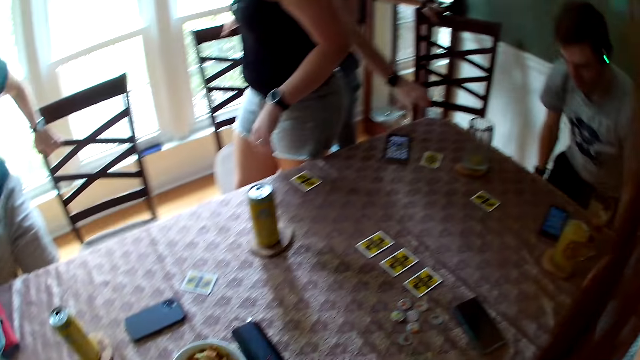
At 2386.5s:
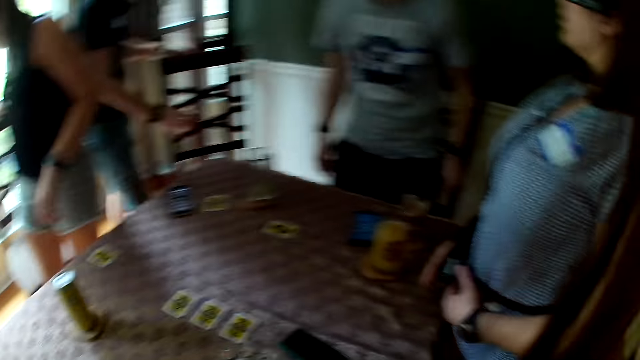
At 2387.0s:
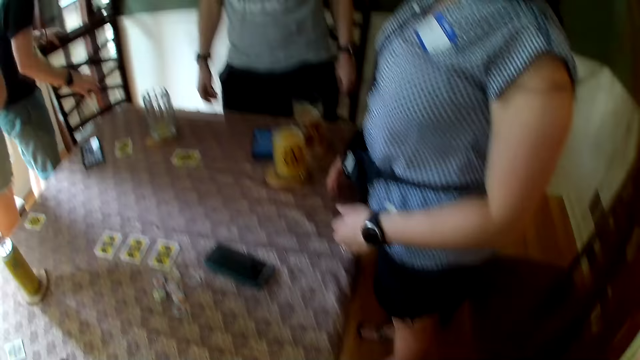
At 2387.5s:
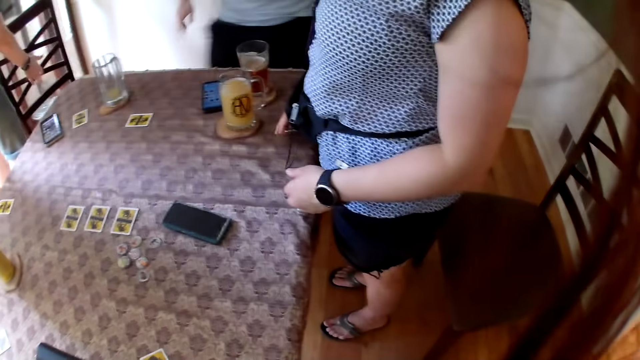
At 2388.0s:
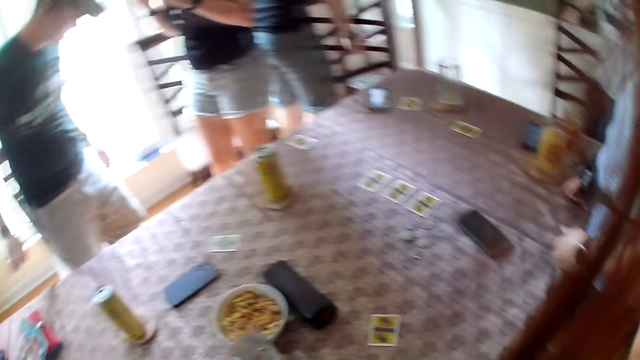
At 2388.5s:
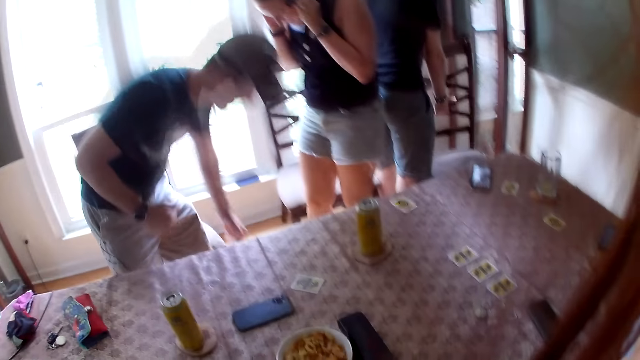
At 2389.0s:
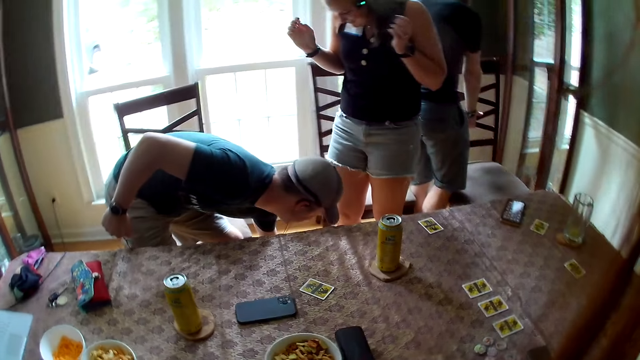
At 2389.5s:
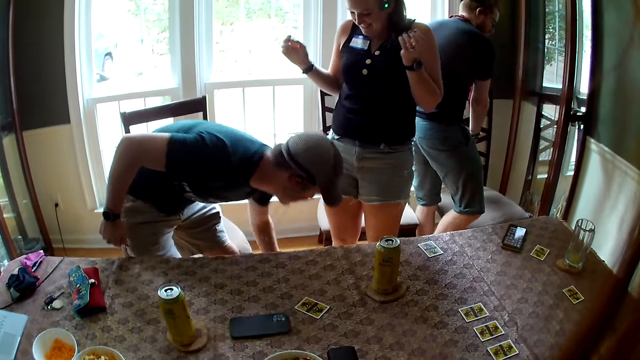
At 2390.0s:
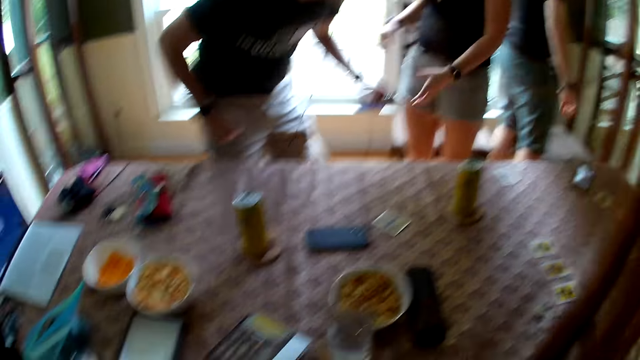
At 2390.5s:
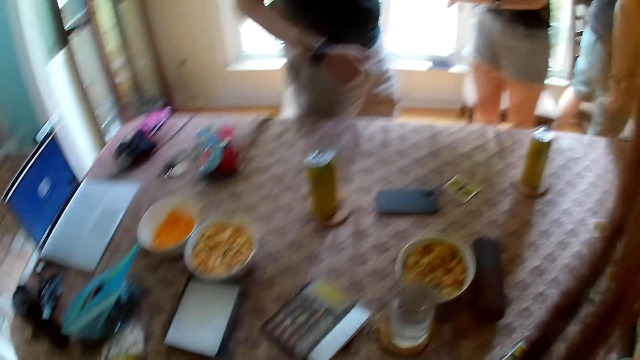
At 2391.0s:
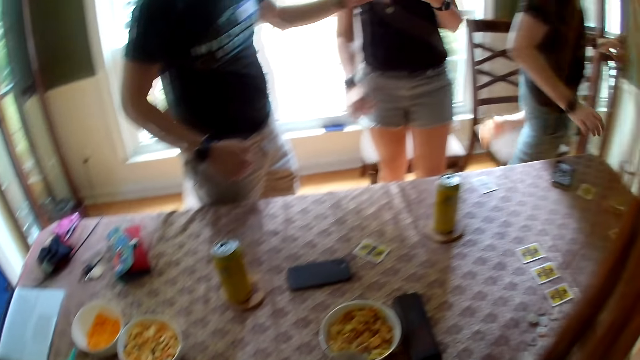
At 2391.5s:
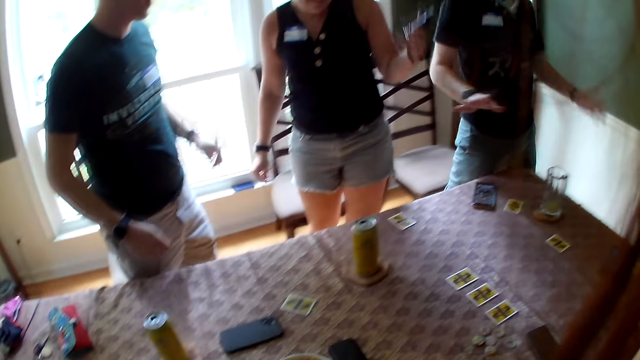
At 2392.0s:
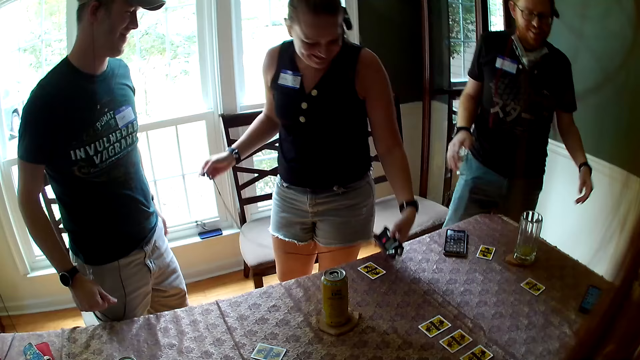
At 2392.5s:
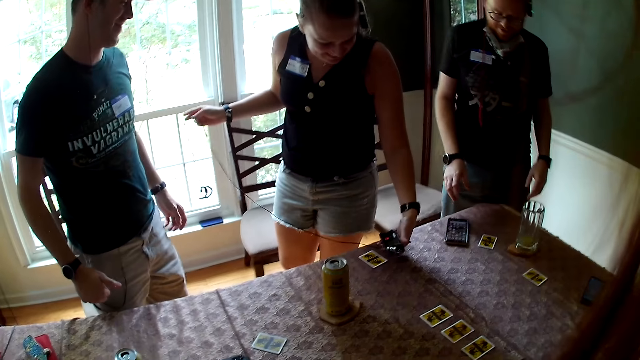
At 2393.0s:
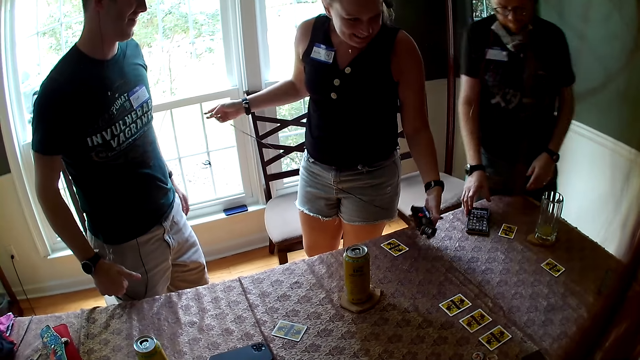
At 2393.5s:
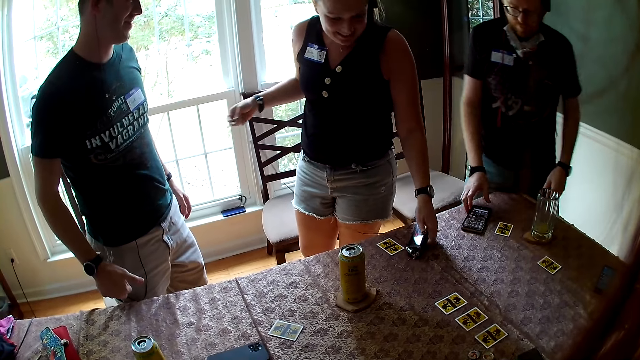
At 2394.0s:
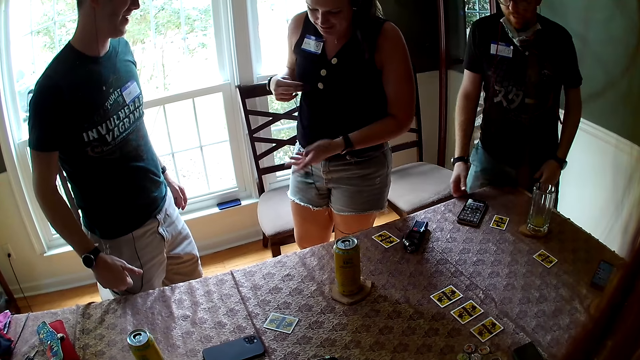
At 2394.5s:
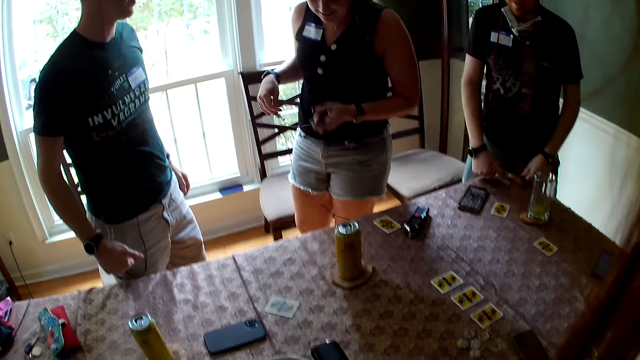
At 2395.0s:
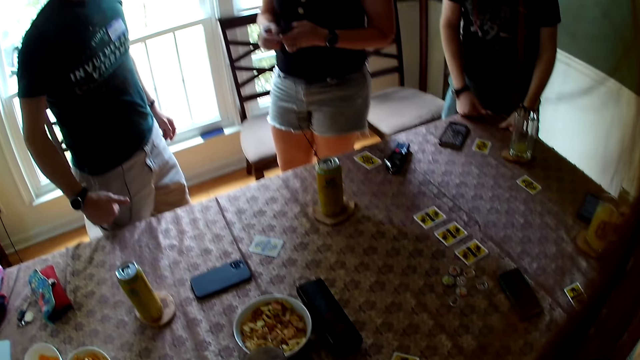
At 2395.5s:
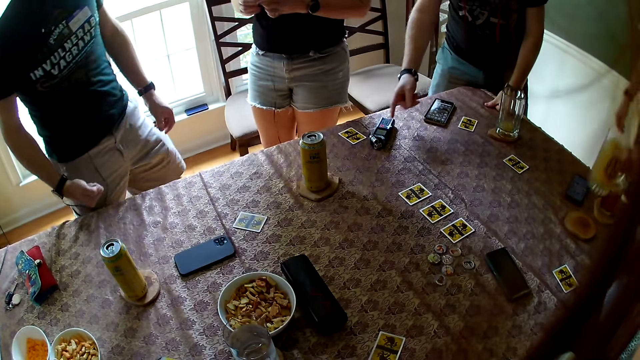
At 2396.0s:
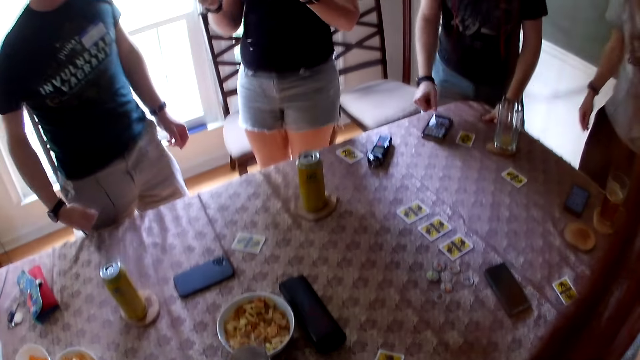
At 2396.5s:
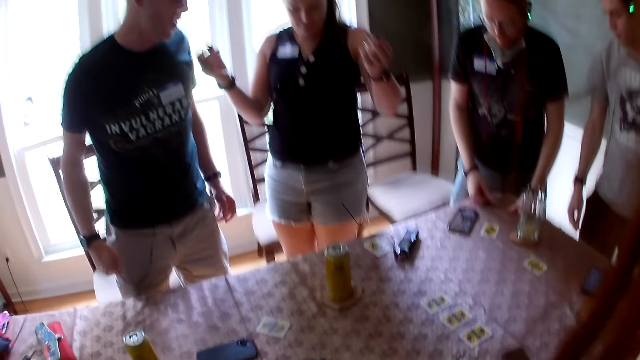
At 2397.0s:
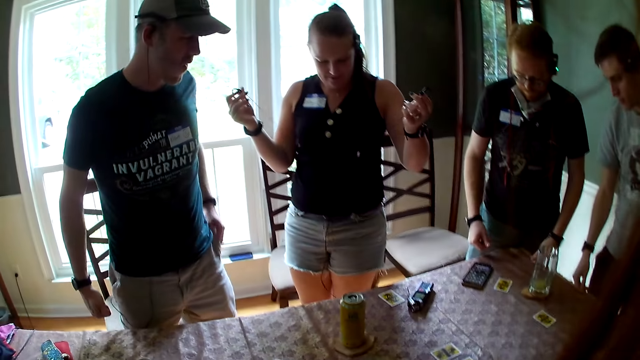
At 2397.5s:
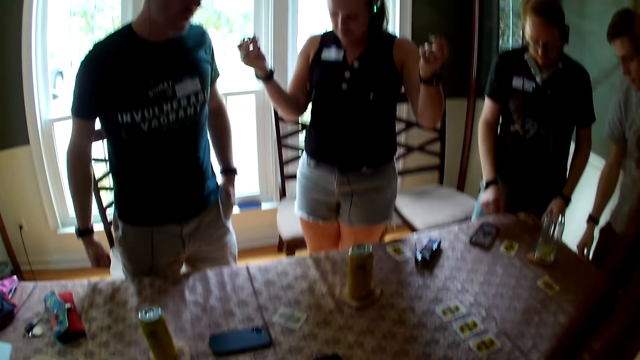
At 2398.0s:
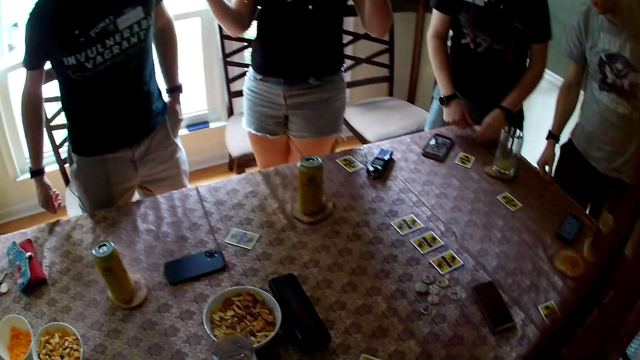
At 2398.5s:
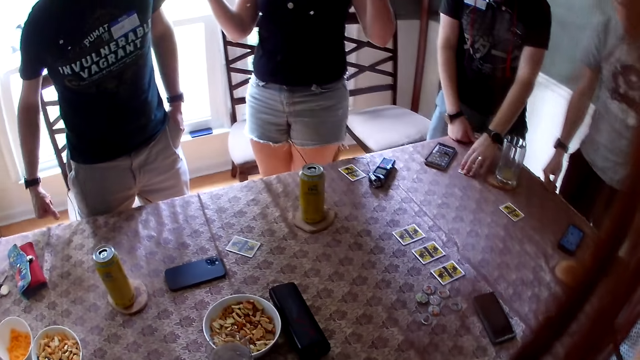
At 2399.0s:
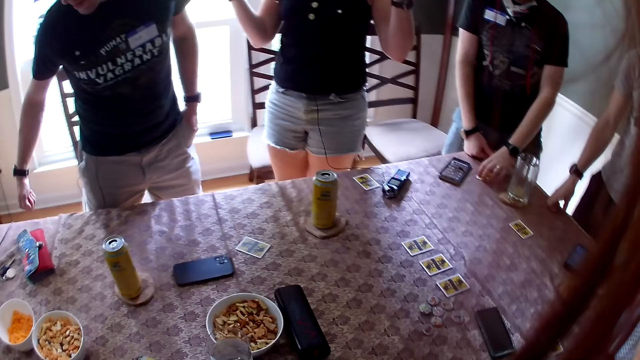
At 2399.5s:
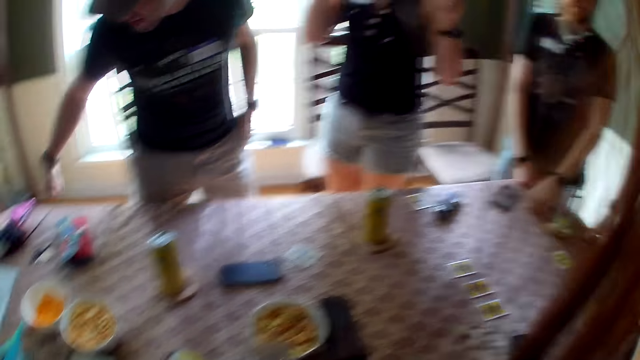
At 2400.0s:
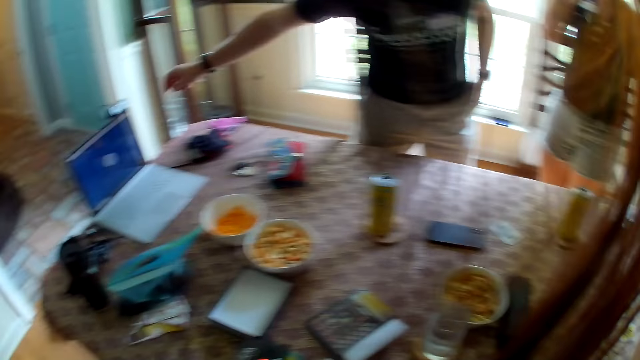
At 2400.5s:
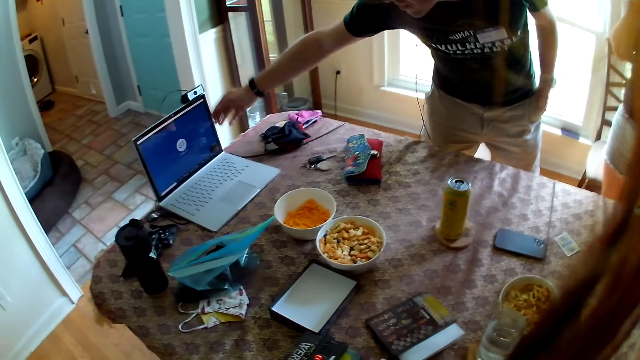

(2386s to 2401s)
A man moves a chair with his left hand. A woman moves a chair with her right hand. Another man moves a chair with his hands. Another woman holds the fanny pack on her waist with her left hand. The first man lifts a recorder from the floor with his left hand. The first man passes the recorder in his left hand to the first woman. The first woman pulls up the earphones with her hands. The camera wearer converses with the crowd. The other man moves the phone on the table with his right hand. The first woman drops the recorder on the table. The first woman grabs the end of the earphones with her left hand. The other woman lifts the glass cup on the table with her right hand. The first woman holds the earphones in her hands. The other man presses a button on the recorder with his right hand. The first man puts his left hand into his pocket. The other man rests his right hand on the table. The other man drags the card on the table with his left hand.

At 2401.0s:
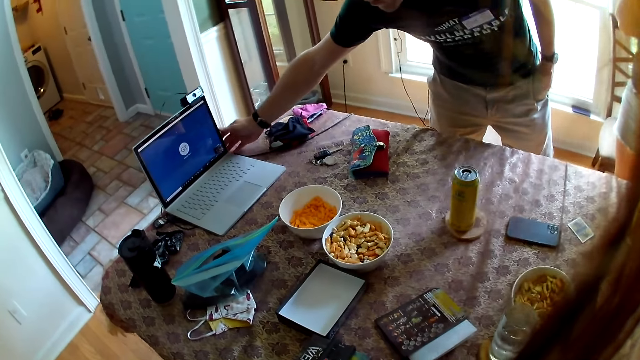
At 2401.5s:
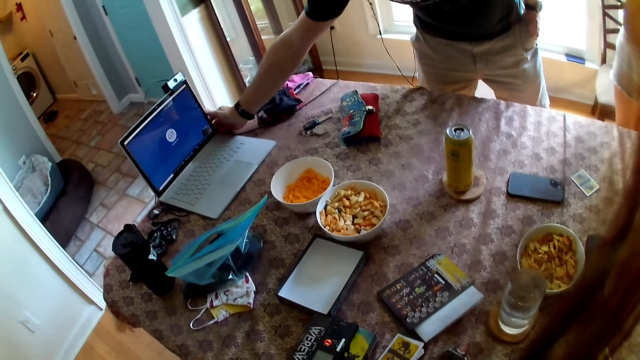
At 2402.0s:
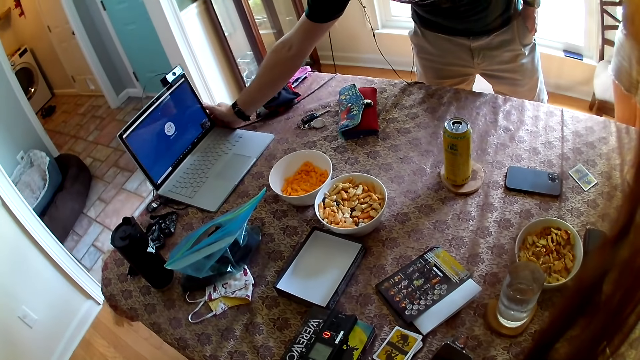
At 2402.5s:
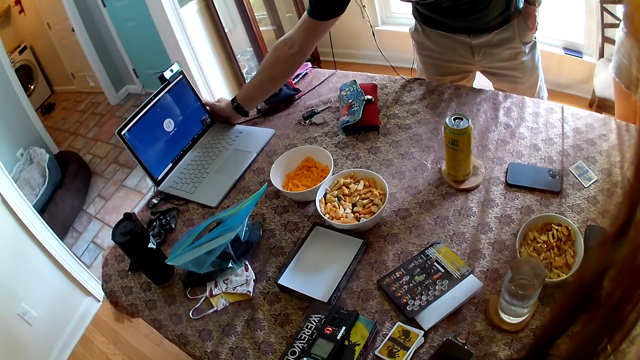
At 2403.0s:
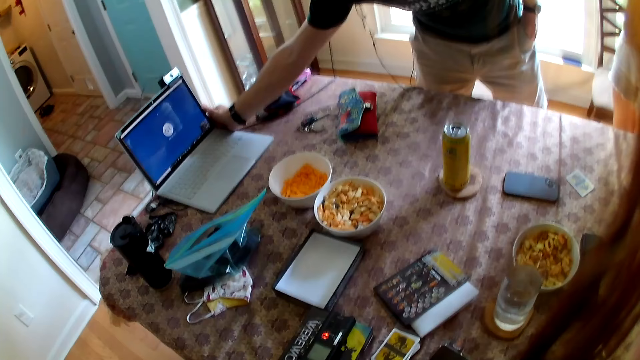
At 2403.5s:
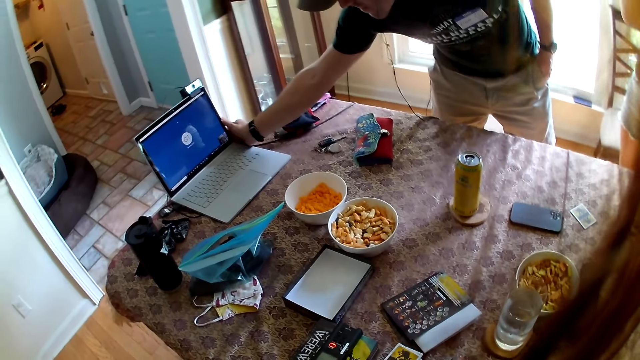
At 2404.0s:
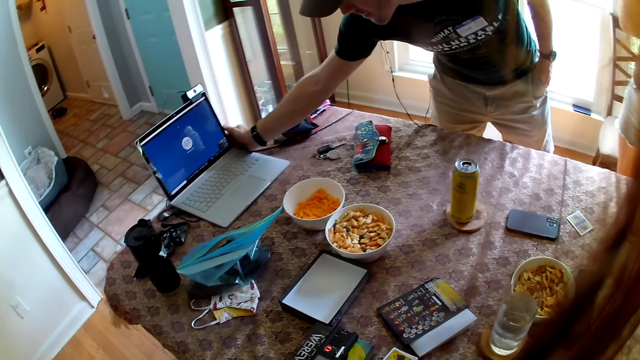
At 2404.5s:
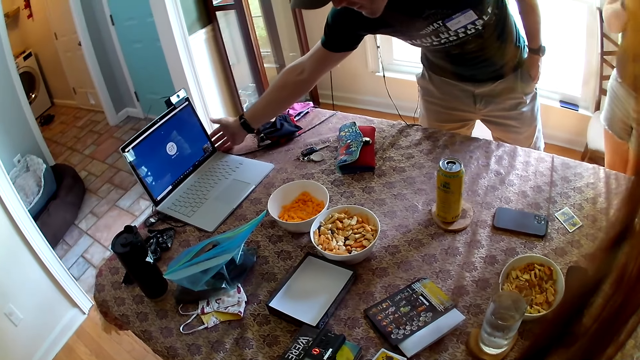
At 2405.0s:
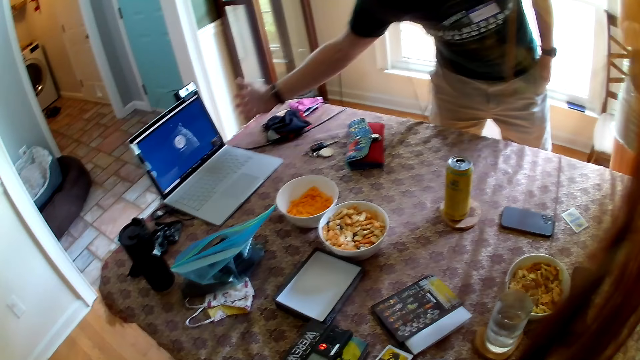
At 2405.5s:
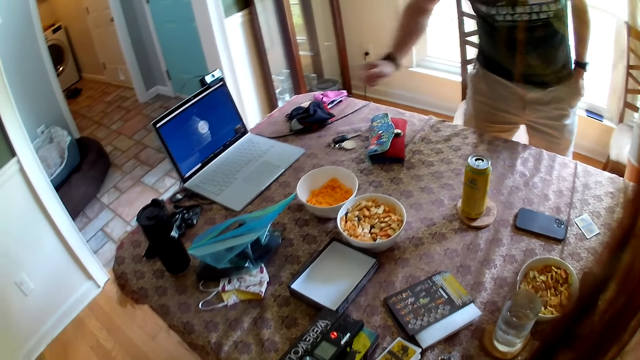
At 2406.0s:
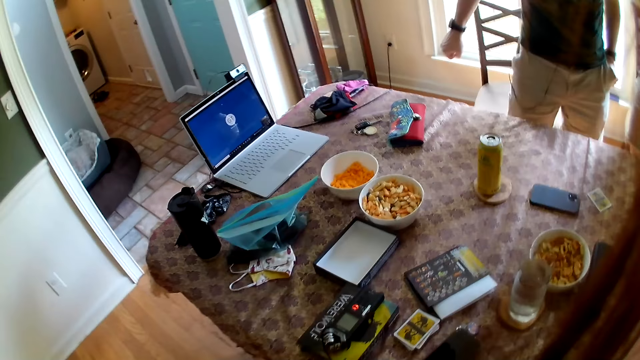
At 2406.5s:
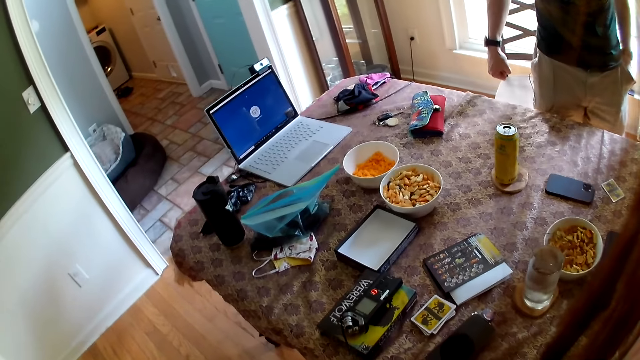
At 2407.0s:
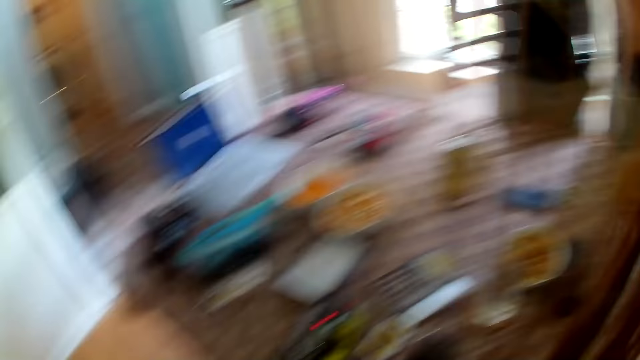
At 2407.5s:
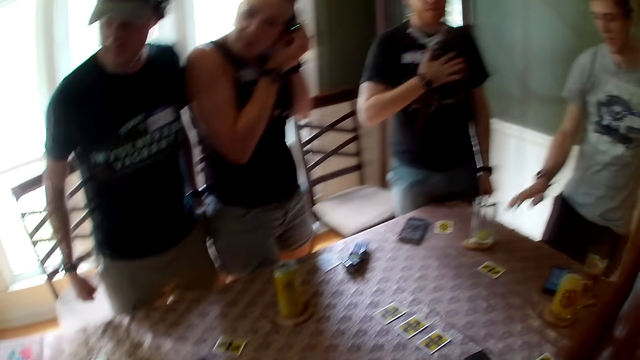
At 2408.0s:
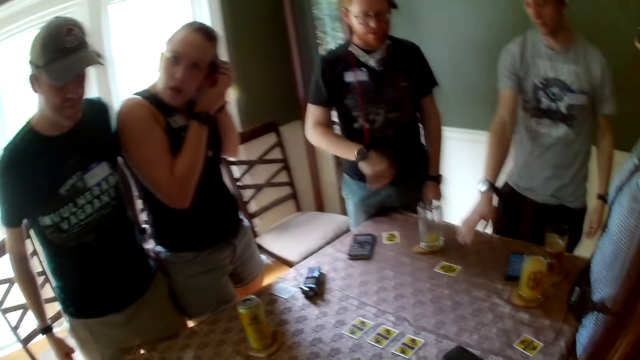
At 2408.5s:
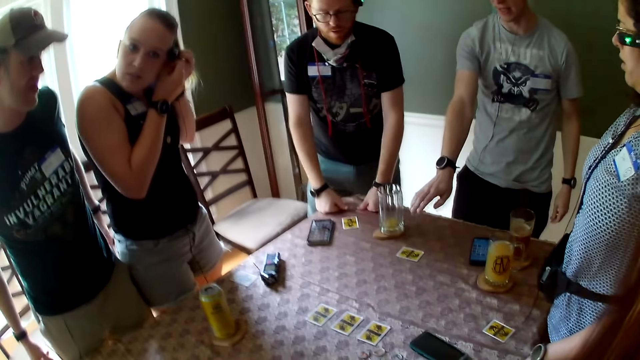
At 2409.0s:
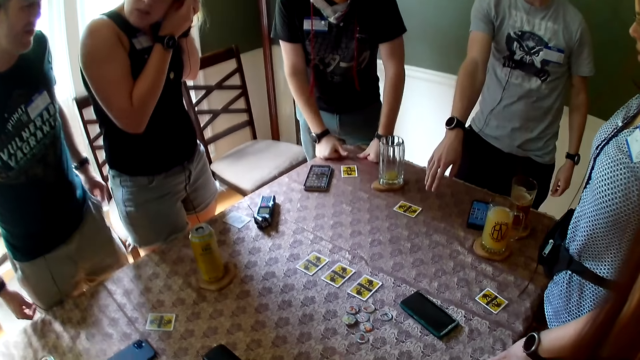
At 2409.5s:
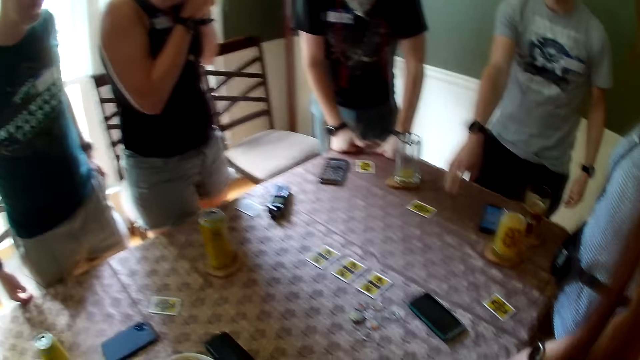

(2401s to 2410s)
A man adjusts a laptop on the table with his right hand. A woman puts on the earphones with her hands. Another man taps the table with his right hand. A third man rests his hands on the table.
